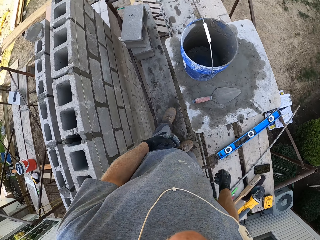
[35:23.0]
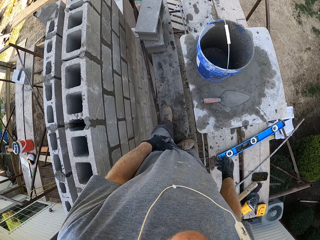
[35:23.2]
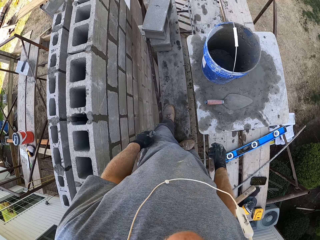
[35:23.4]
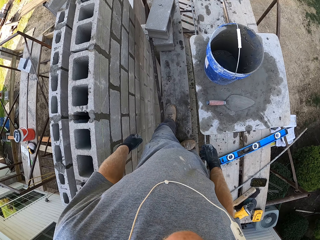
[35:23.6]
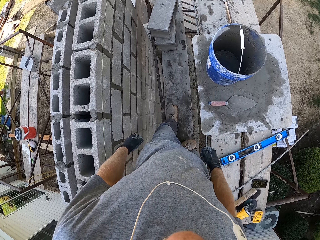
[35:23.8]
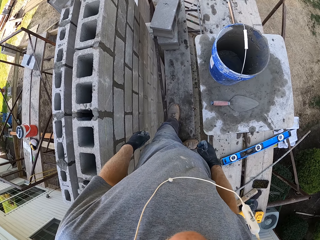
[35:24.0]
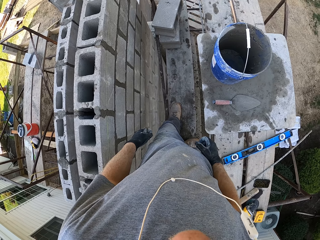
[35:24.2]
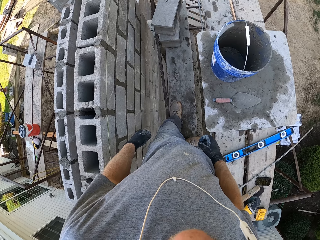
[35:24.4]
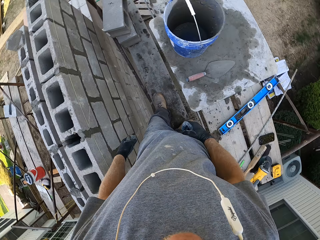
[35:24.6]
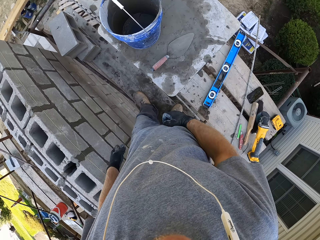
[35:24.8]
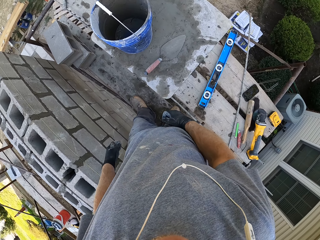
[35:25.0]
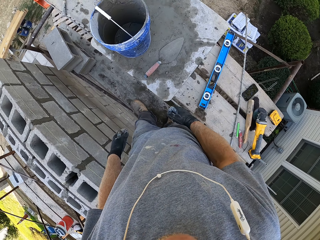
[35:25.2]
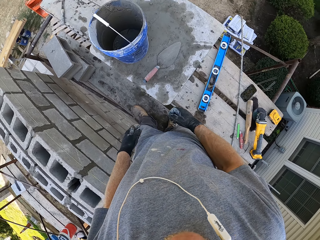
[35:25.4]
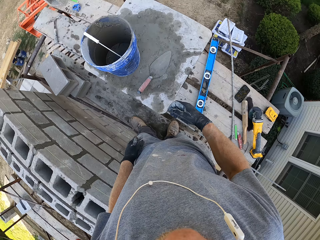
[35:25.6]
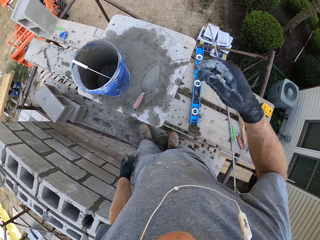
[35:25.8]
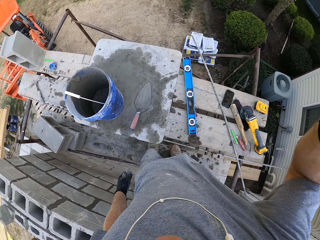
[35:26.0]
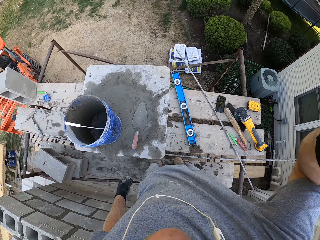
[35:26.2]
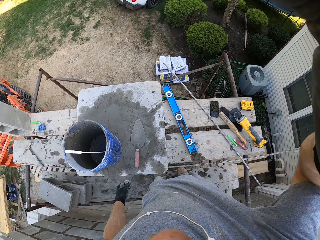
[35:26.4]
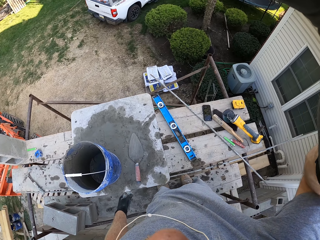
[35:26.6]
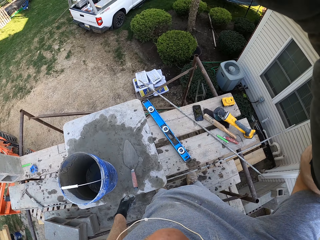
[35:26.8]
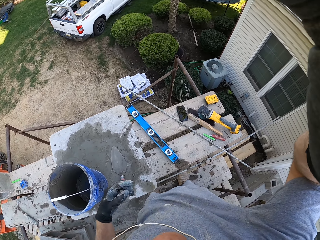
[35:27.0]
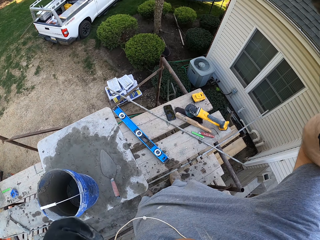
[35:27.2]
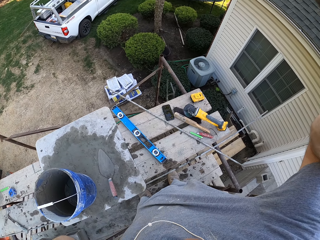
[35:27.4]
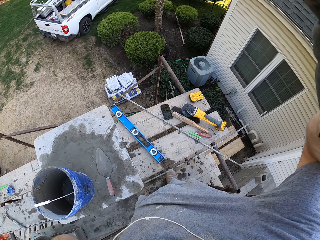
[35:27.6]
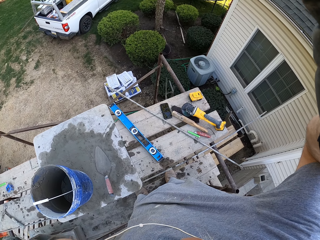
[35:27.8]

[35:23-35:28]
The camera wearer adjusts the camera. He lifts the left hand.
